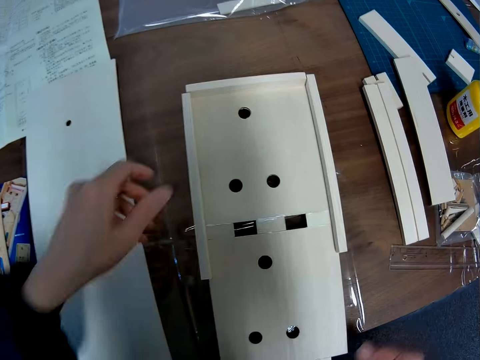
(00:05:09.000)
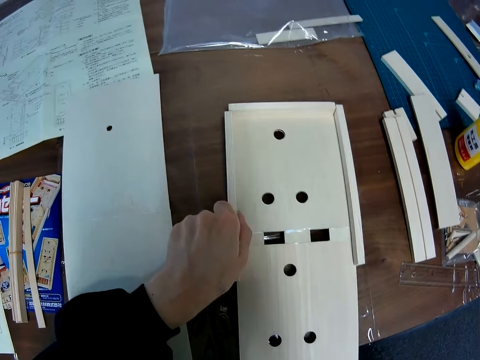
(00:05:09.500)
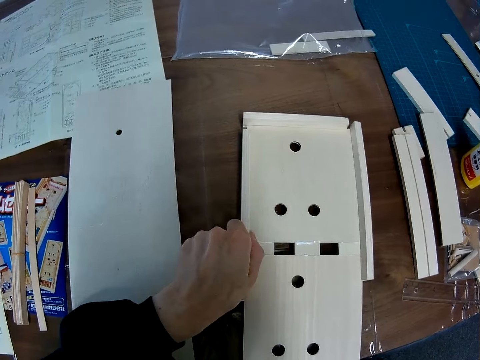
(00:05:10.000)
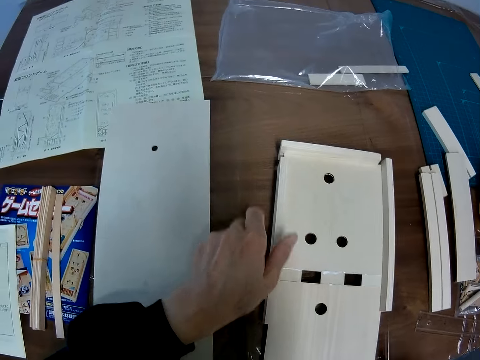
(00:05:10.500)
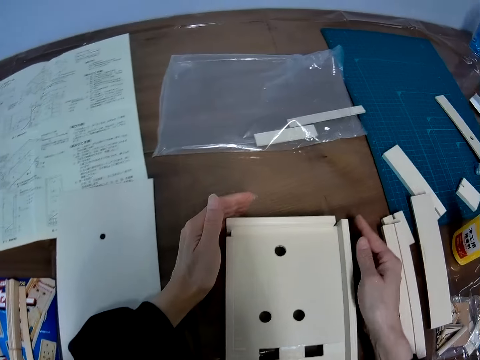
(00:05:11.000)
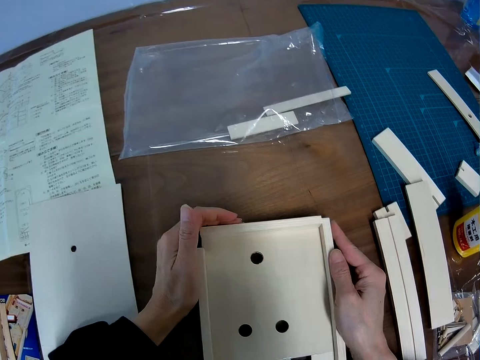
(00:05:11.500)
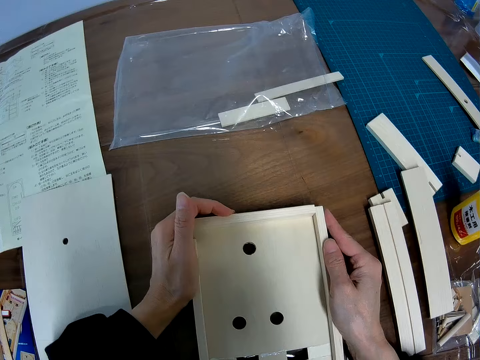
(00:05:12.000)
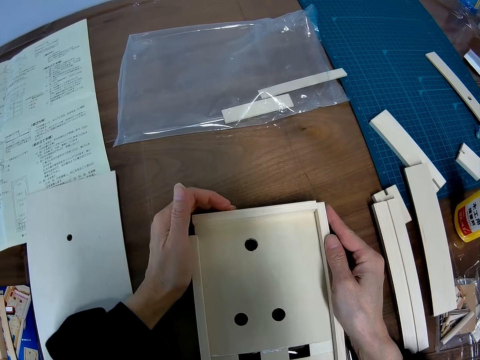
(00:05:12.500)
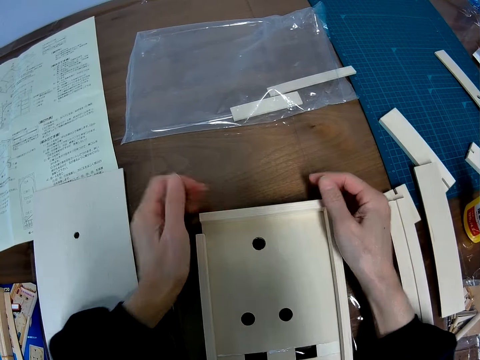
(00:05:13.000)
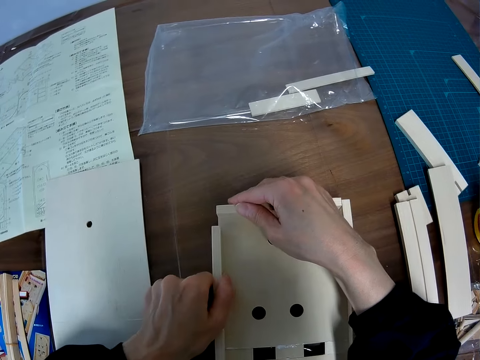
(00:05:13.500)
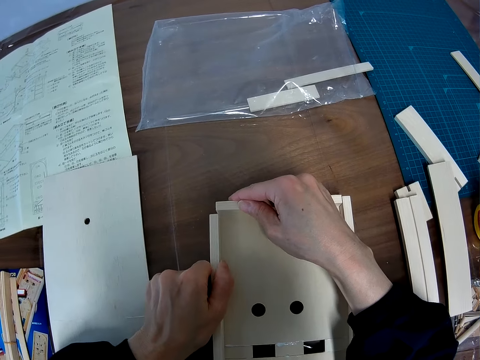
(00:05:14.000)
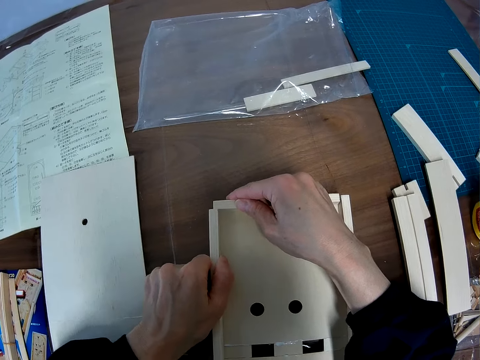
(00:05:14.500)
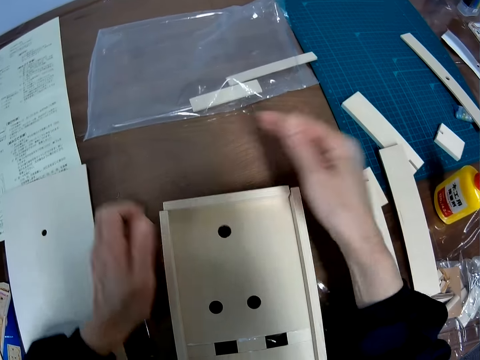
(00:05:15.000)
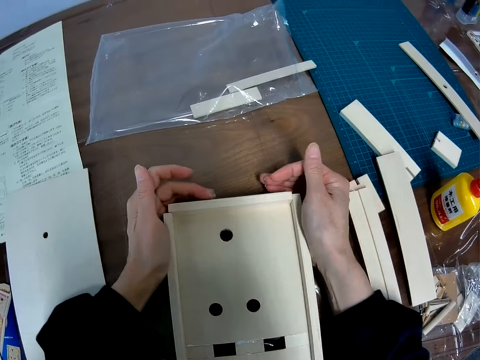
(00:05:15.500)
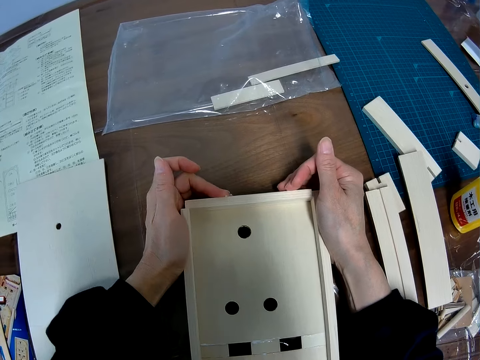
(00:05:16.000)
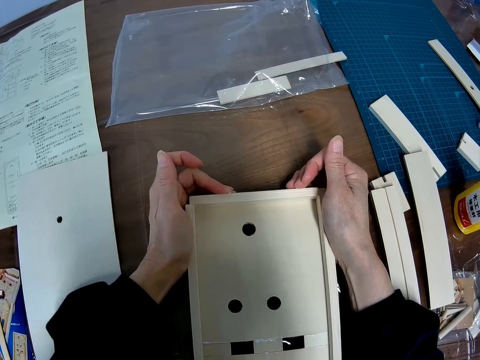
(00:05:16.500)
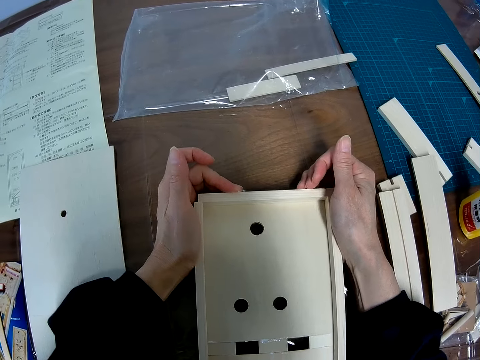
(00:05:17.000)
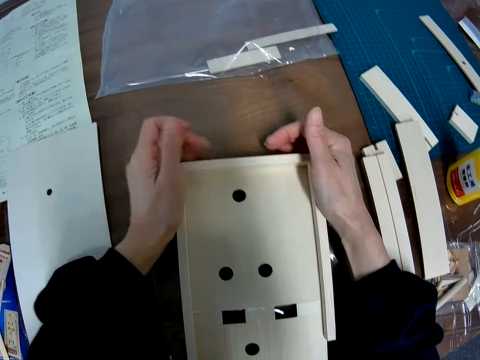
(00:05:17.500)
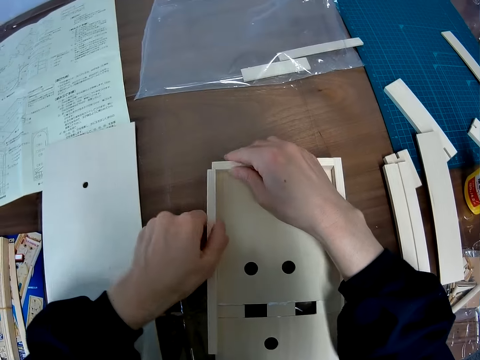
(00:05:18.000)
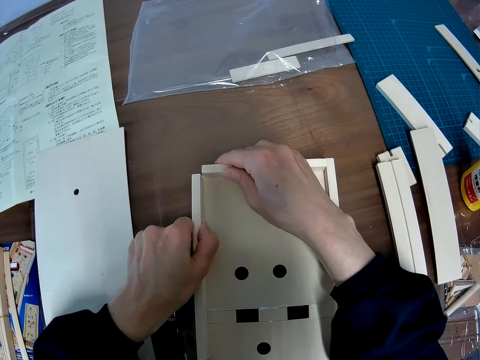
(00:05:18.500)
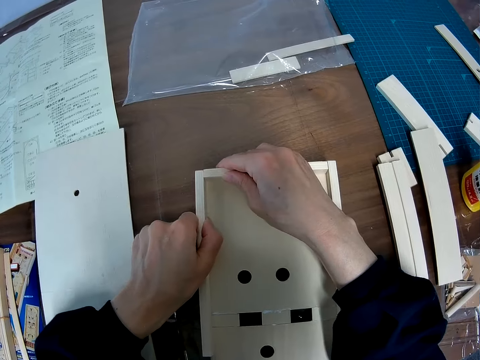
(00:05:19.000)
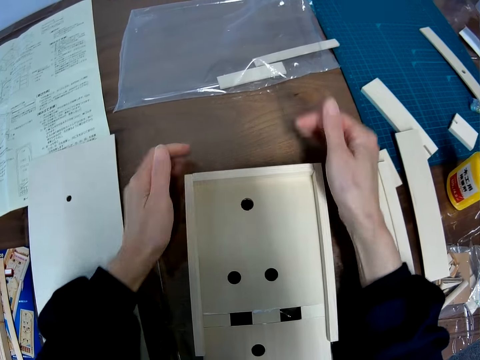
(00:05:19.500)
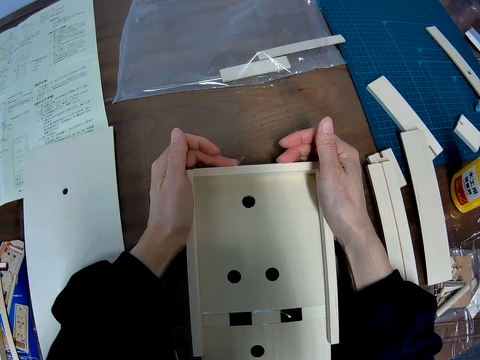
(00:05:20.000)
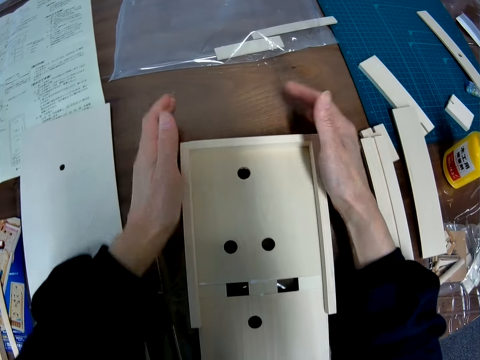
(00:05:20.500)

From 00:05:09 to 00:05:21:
The camera wearer aligns the model pieces on the model.

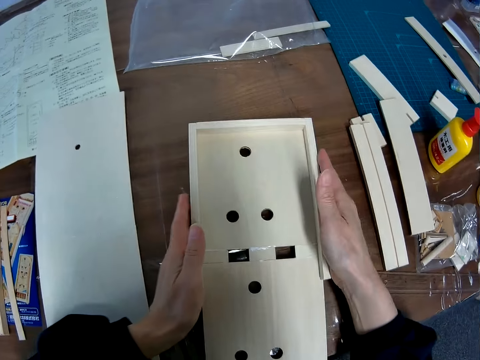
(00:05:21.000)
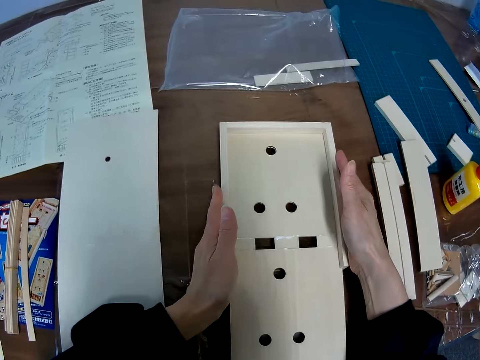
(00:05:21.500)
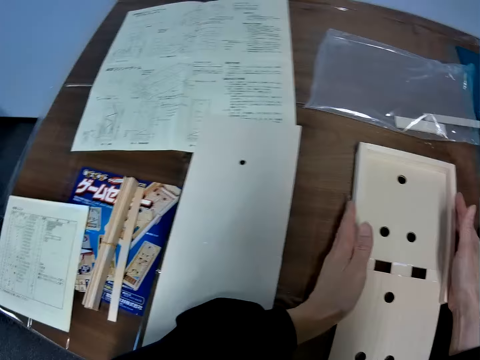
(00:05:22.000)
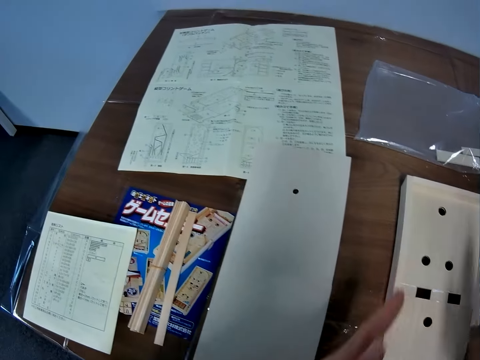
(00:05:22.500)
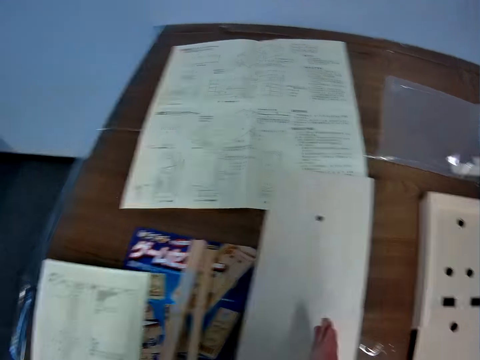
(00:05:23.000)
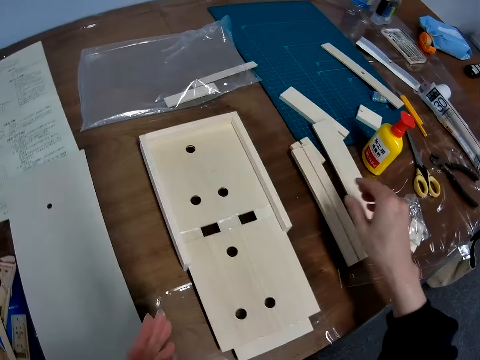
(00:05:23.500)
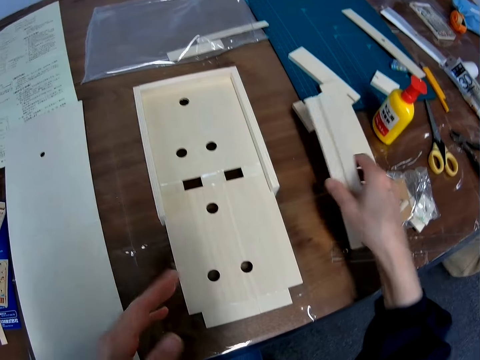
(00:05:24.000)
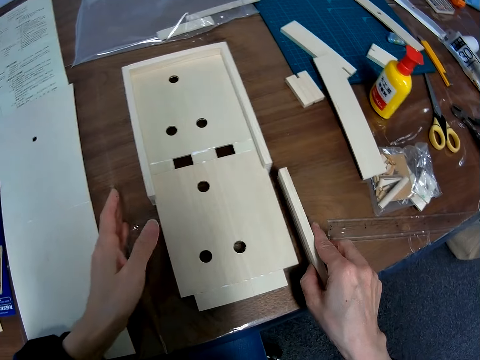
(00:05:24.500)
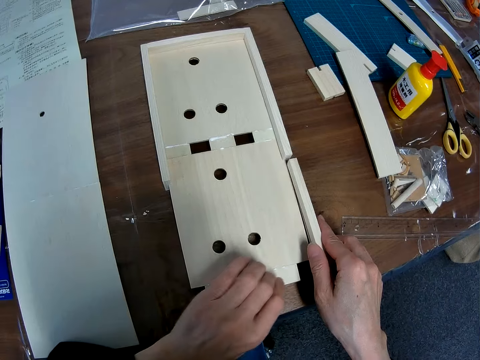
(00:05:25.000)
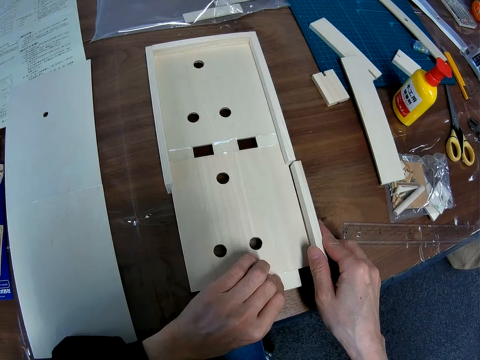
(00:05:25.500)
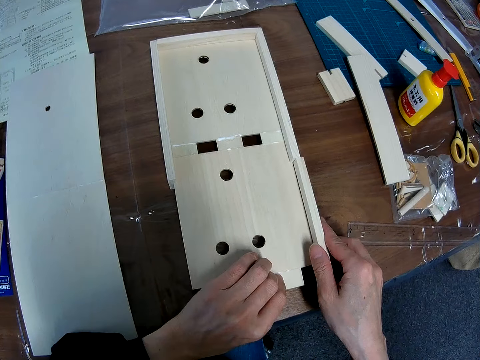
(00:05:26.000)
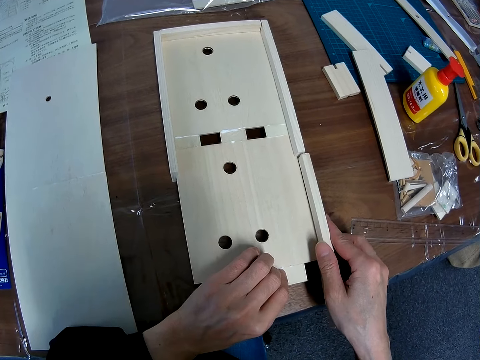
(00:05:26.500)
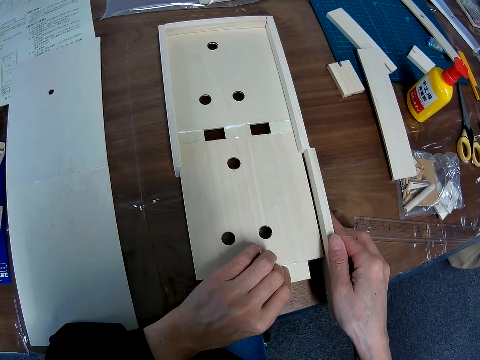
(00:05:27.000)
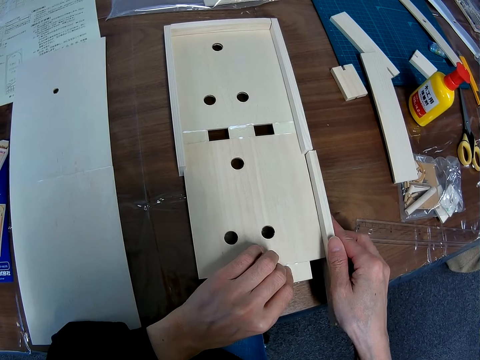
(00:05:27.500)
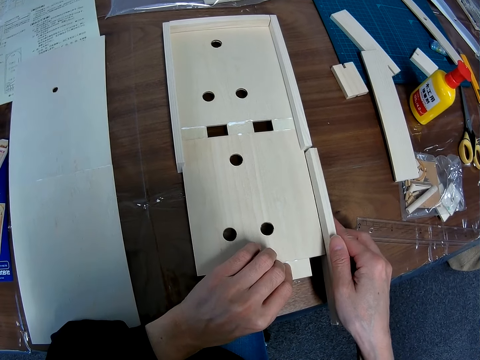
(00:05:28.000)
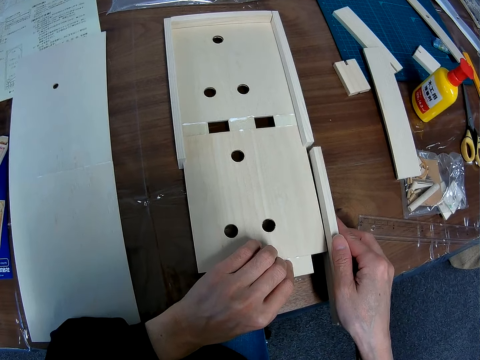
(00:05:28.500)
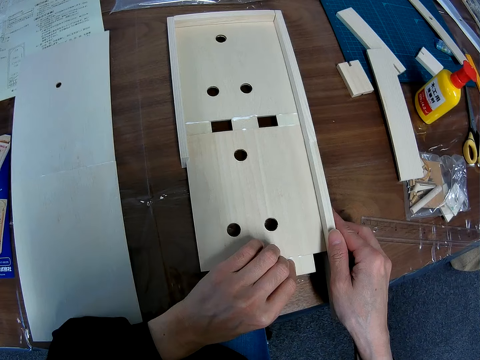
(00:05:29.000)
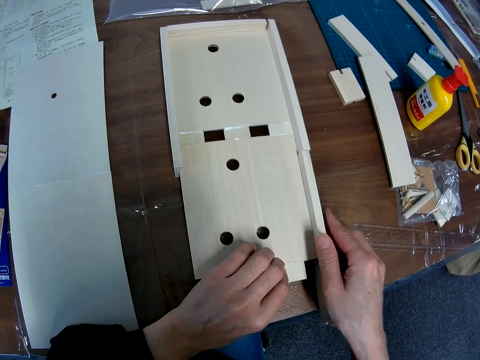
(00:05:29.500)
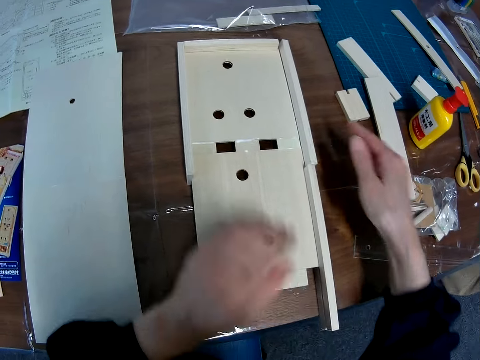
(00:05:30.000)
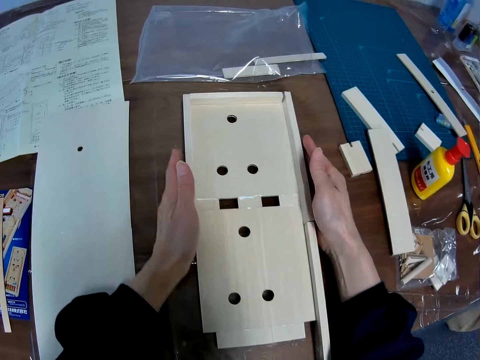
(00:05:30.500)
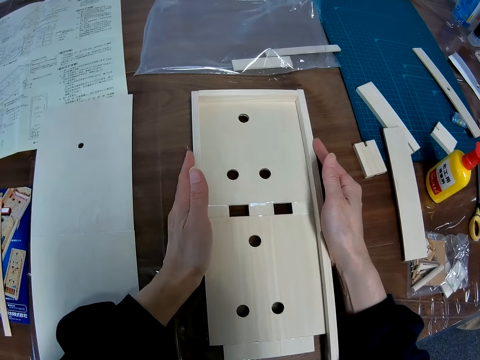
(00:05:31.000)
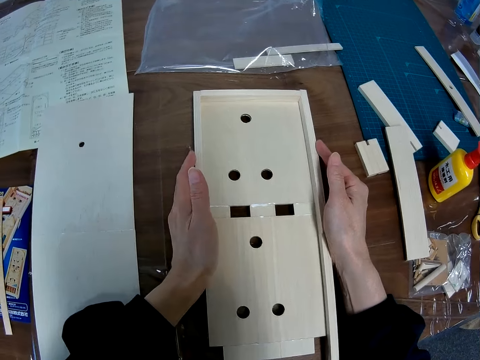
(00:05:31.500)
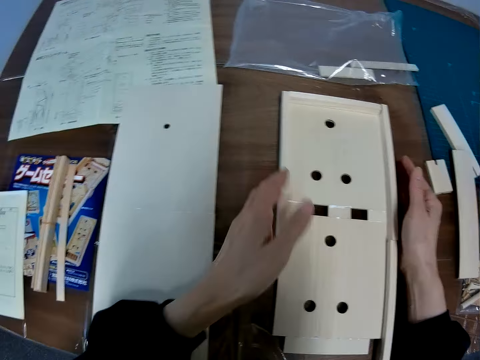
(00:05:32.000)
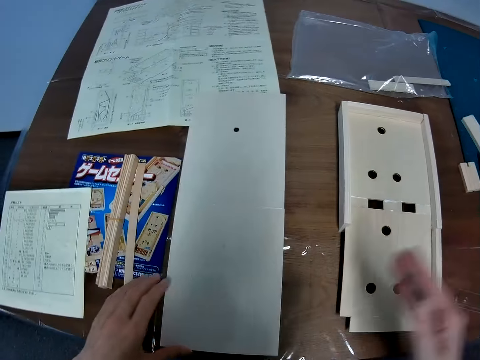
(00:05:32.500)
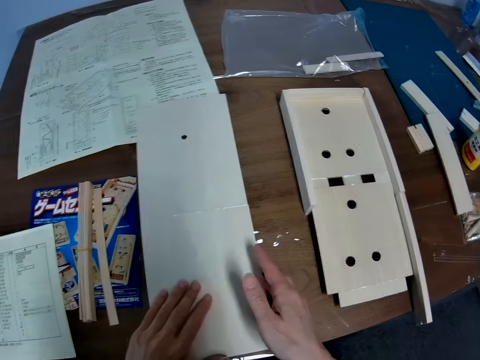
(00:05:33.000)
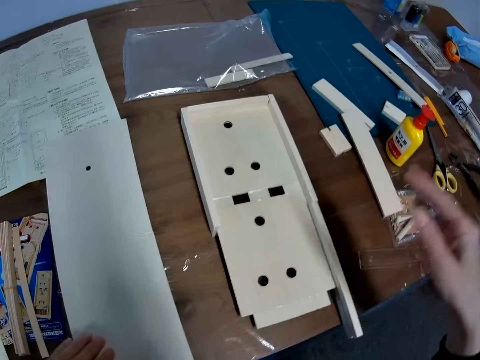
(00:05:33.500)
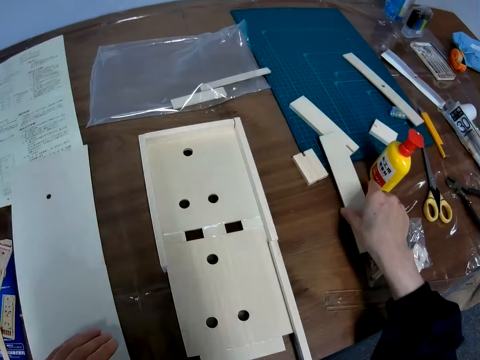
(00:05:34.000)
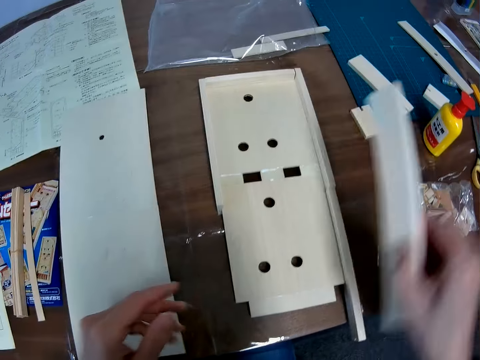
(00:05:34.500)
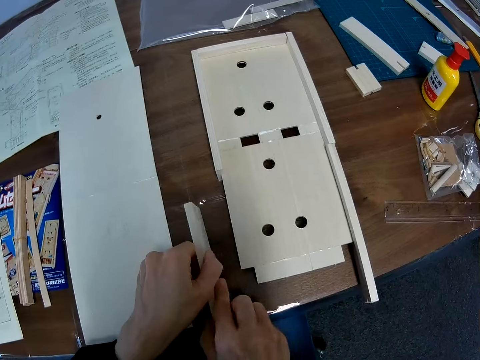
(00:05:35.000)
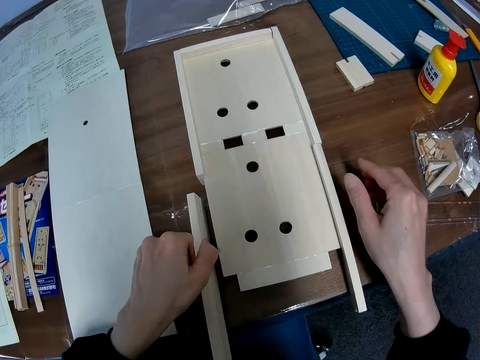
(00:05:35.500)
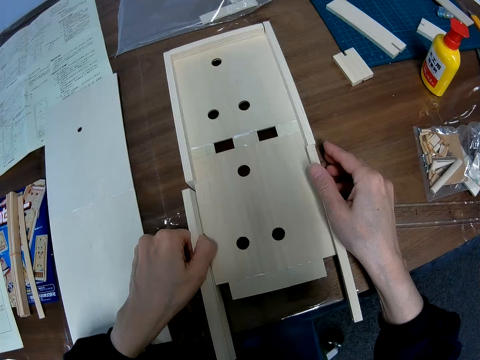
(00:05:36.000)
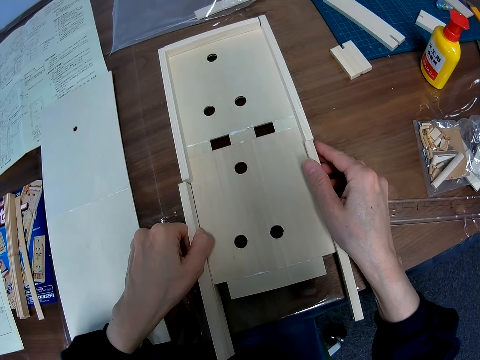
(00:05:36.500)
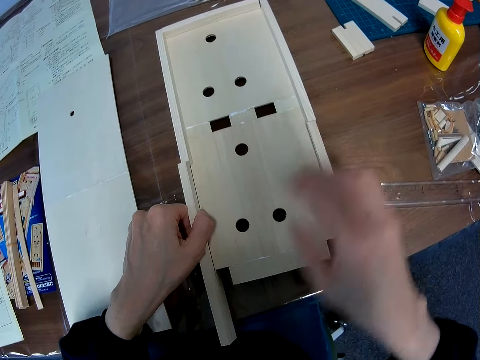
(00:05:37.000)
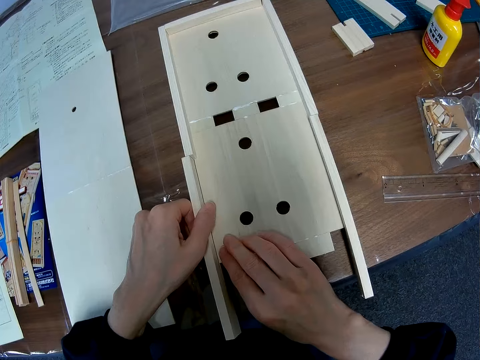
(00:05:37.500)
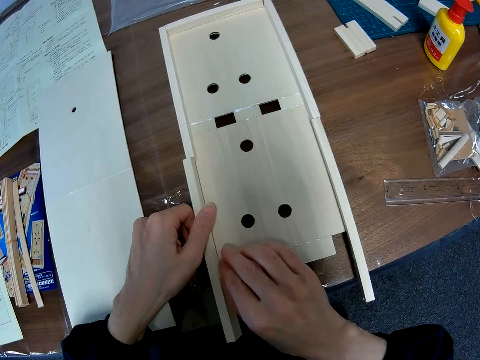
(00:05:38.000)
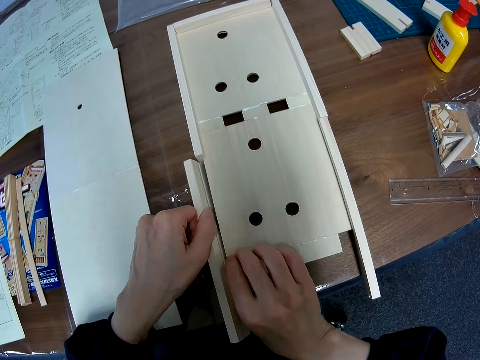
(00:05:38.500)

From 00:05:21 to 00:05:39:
The camera wearer moves the whole craft wood along the surface of the table. He looks at the blueprint again. He picks up the fourth small board wood from the table. He sets the fourth small board wood on the big board wood. He pushes the second and third small board wood in place with his hands. He touches the model with his hand. He touches two plain board wood on the table with his hands. He picks up a fifth small board wood from the table. He sets the fifth small board wood on the big board wood.
